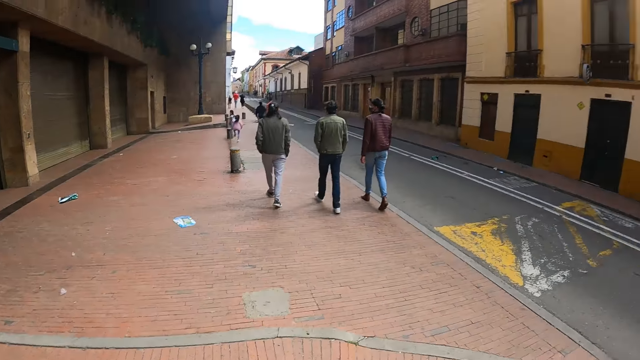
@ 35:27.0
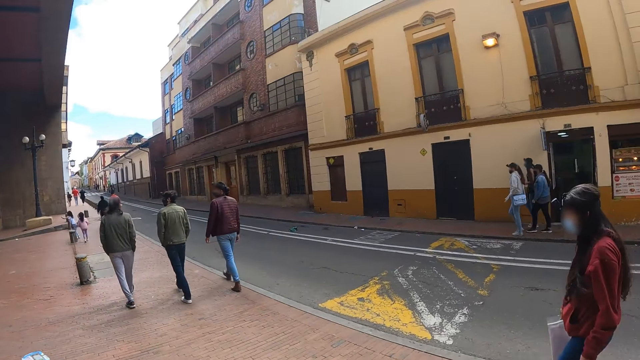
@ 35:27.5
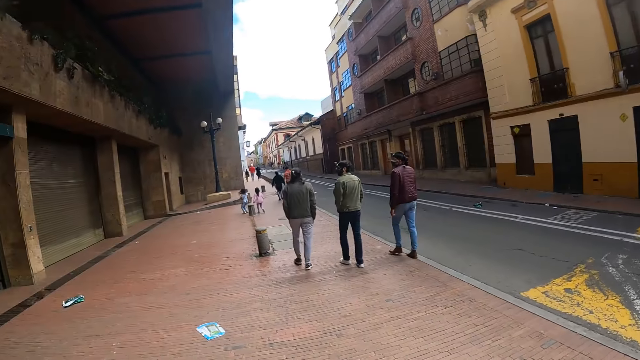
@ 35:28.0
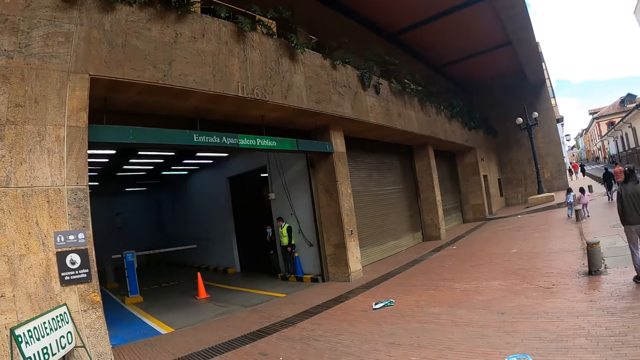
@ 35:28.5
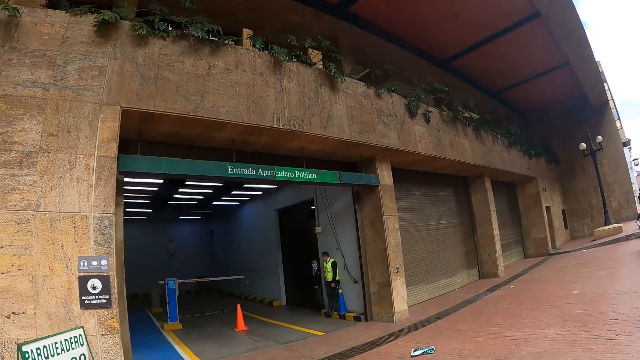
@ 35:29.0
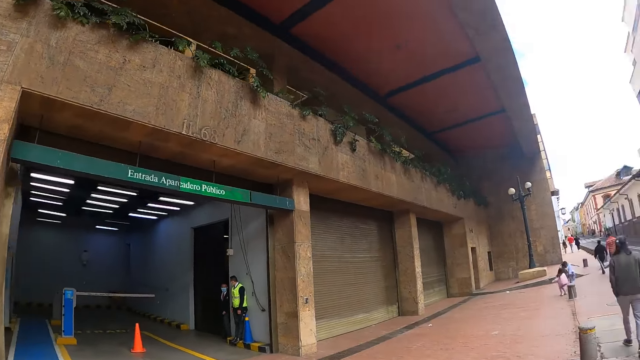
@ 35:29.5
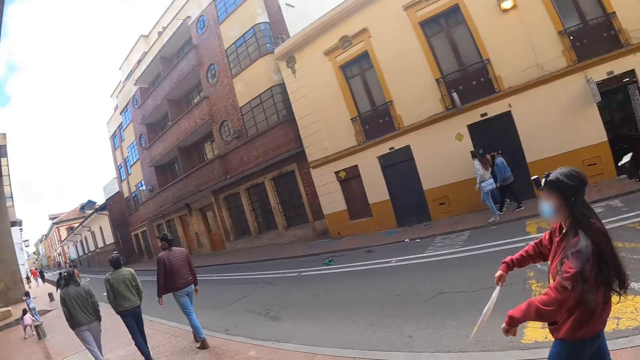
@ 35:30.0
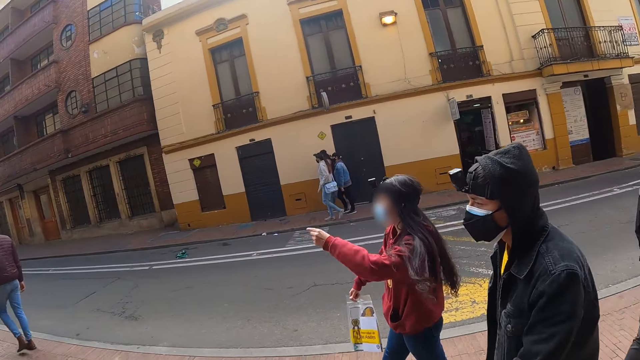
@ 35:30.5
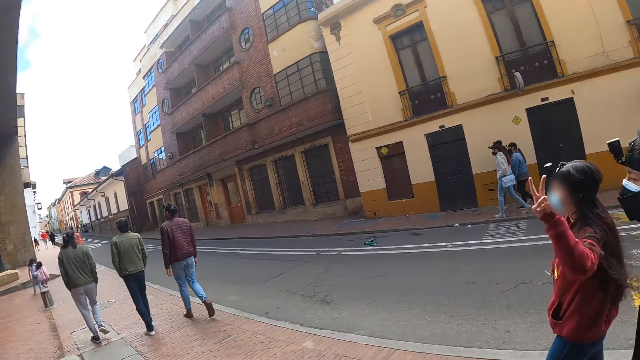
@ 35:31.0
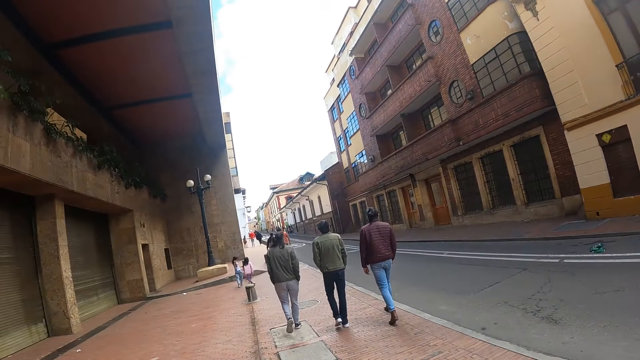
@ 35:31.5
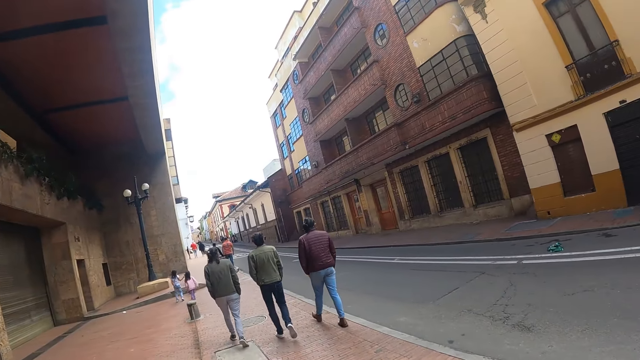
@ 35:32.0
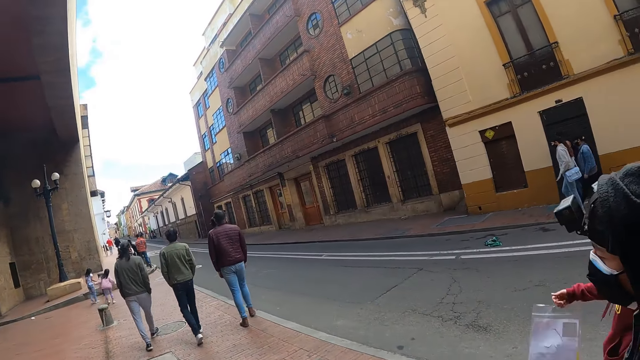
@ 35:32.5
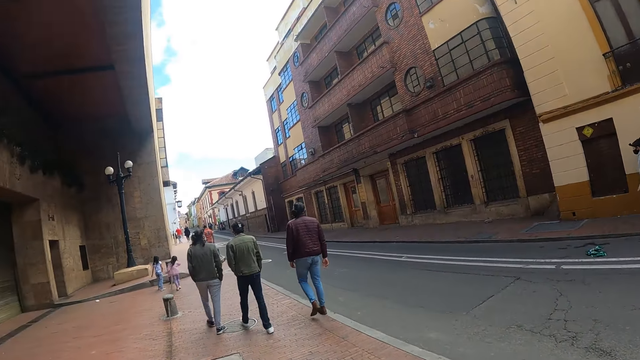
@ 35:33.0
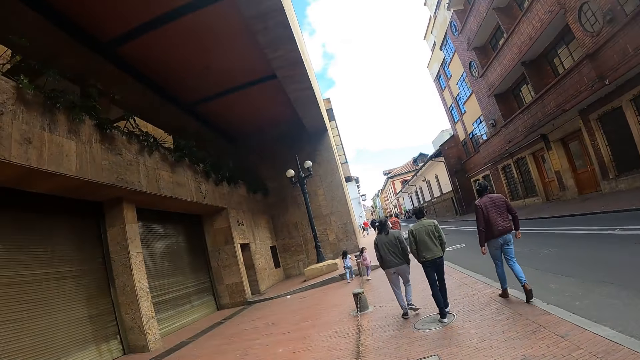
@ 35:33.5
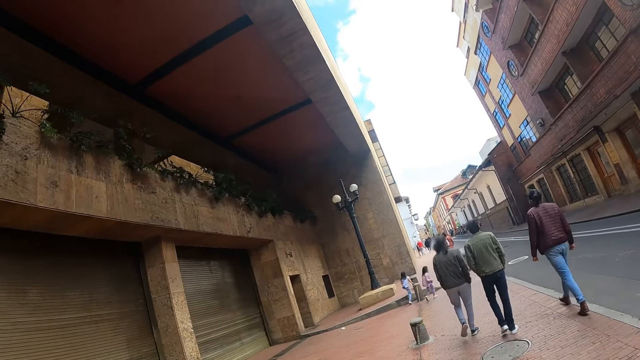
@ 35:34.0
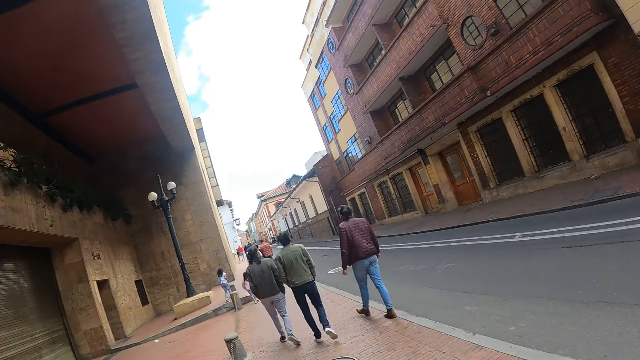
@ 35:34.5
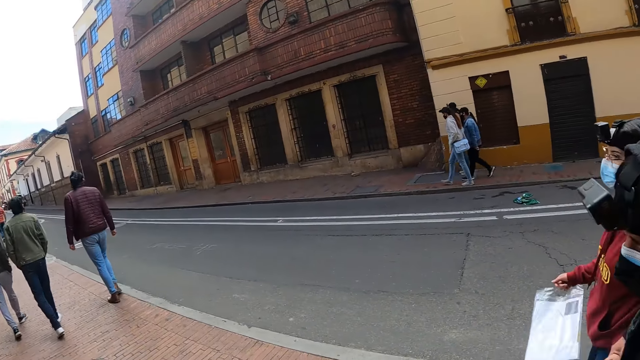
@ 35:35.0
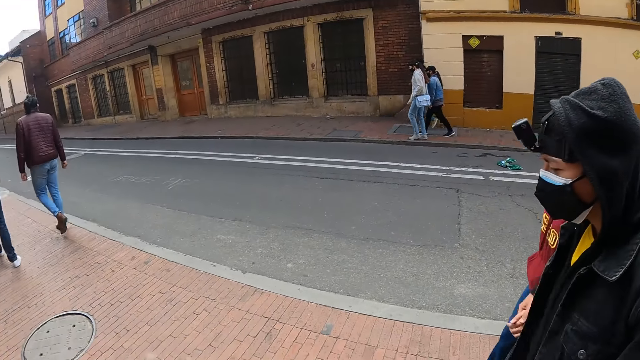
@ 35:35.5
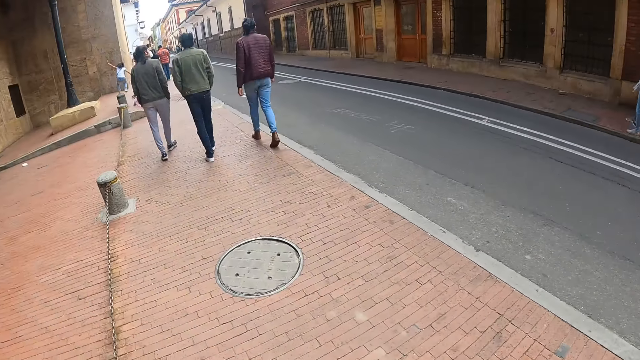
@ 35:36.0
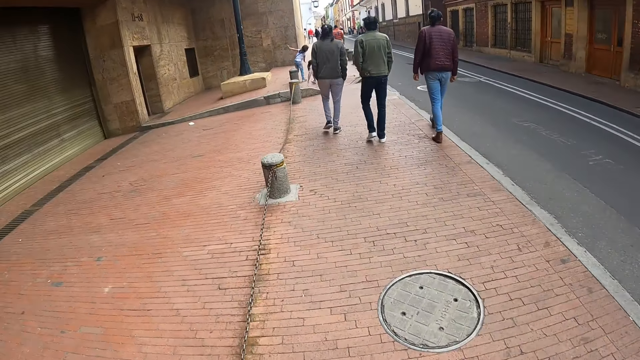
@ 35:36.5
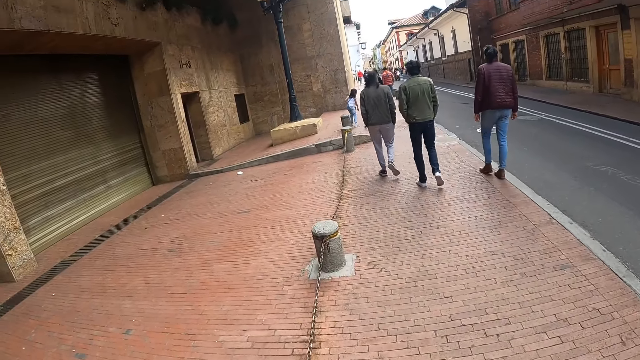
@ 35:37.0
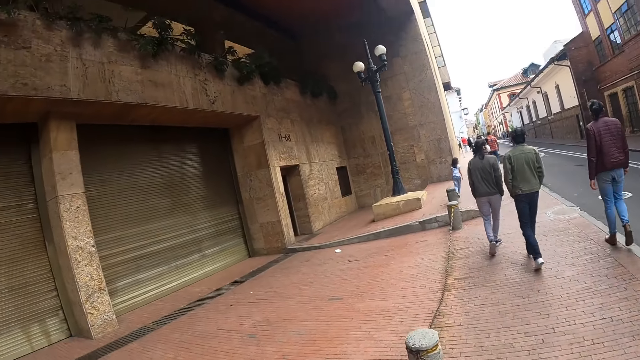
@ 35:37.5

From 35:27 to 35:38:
The camera wearer looks around the road. They look across the road. They walk on the road.

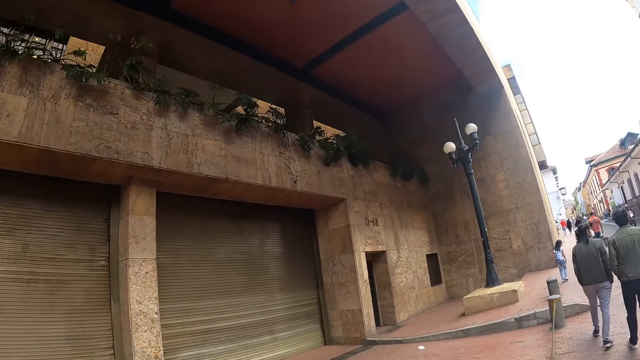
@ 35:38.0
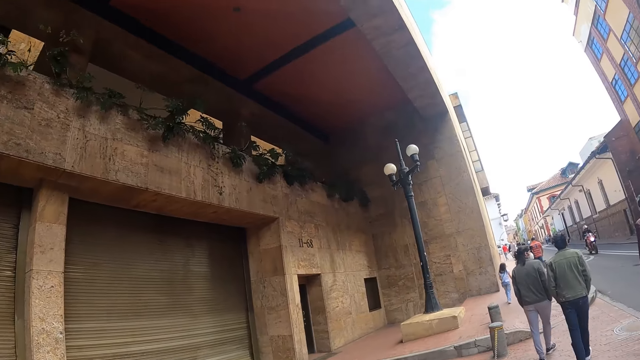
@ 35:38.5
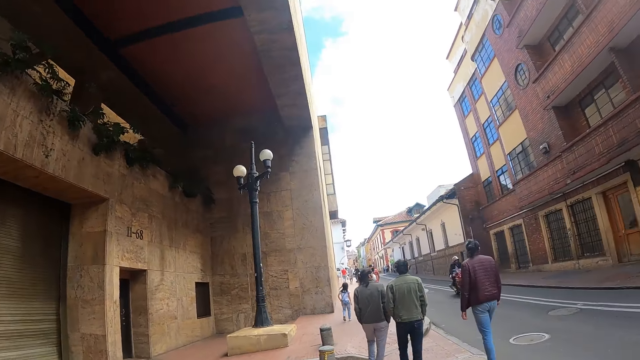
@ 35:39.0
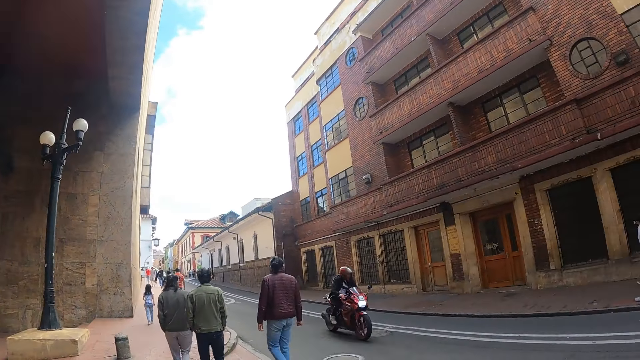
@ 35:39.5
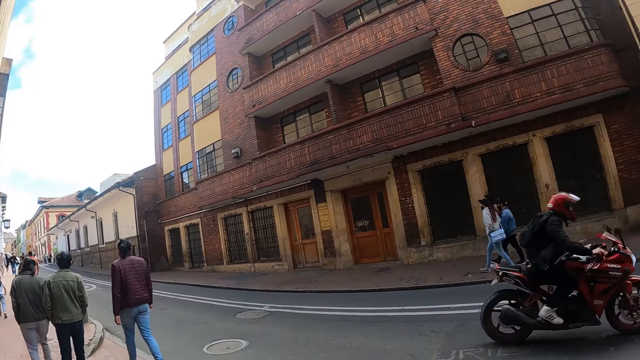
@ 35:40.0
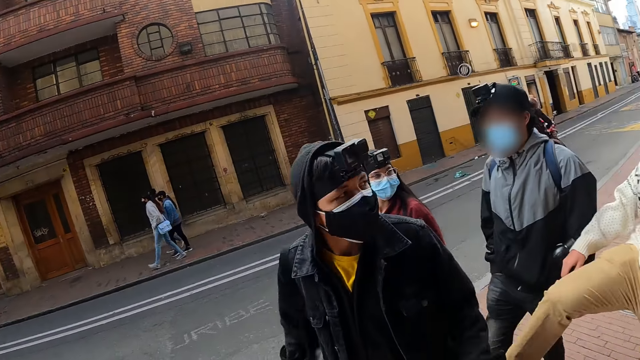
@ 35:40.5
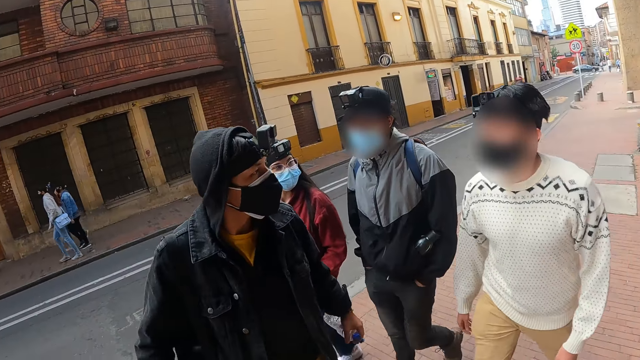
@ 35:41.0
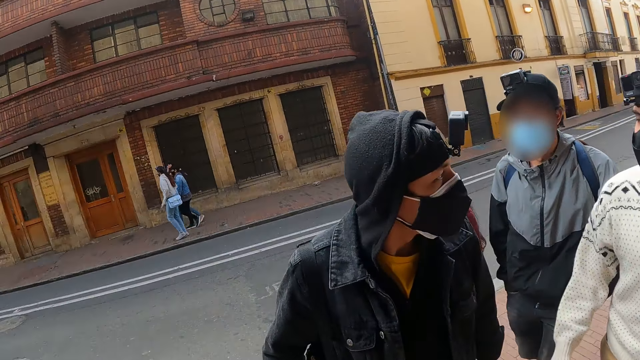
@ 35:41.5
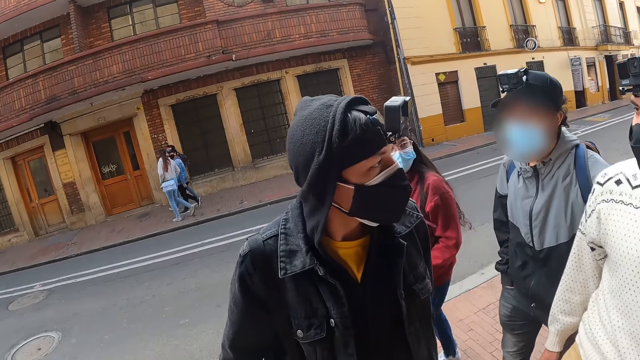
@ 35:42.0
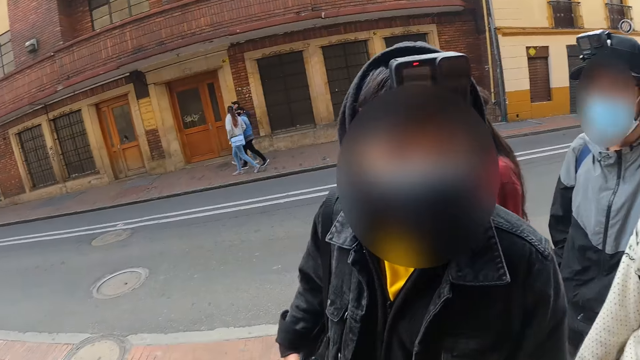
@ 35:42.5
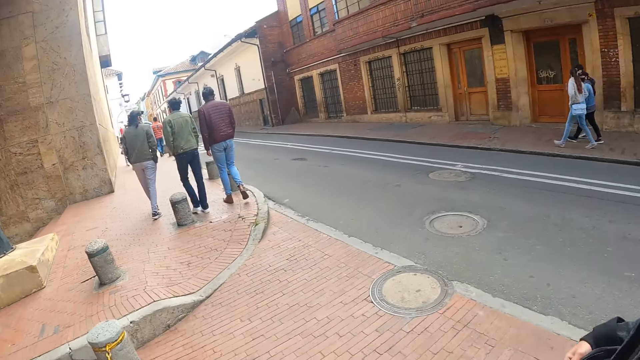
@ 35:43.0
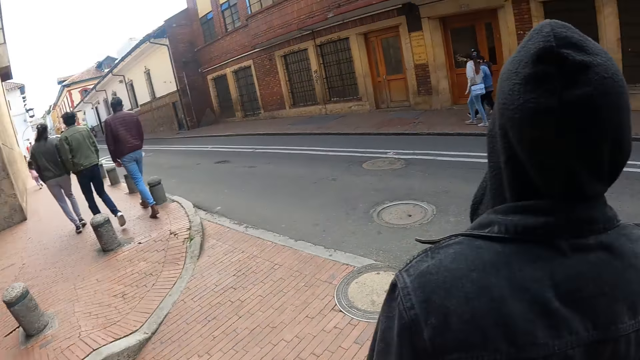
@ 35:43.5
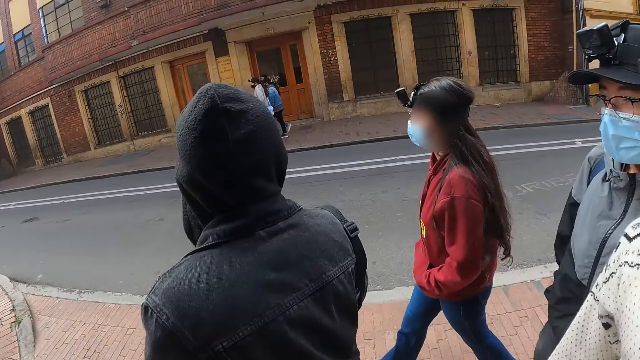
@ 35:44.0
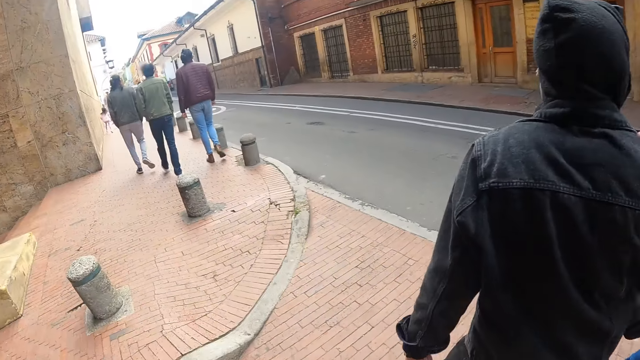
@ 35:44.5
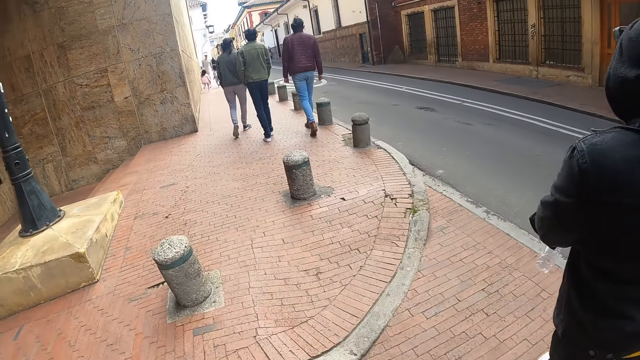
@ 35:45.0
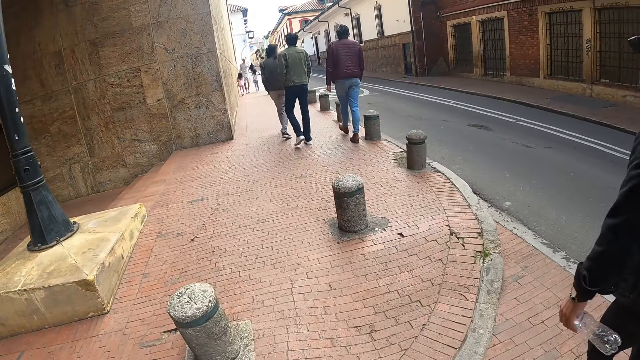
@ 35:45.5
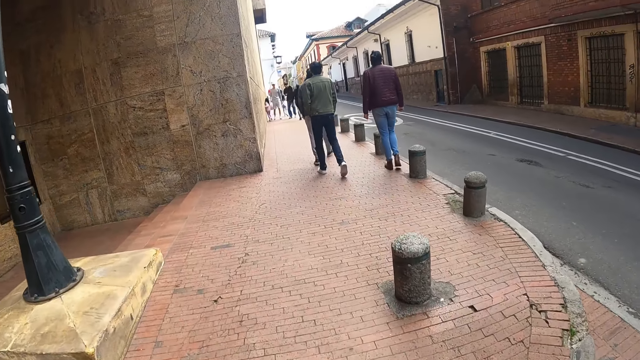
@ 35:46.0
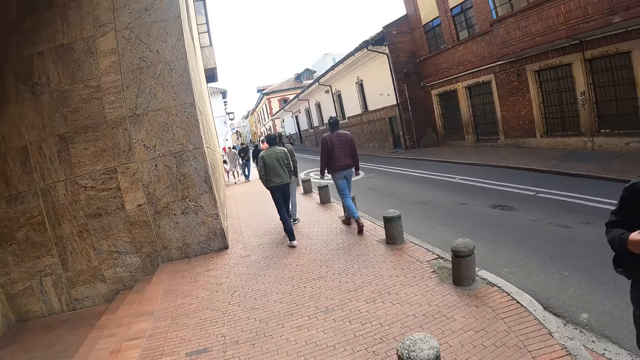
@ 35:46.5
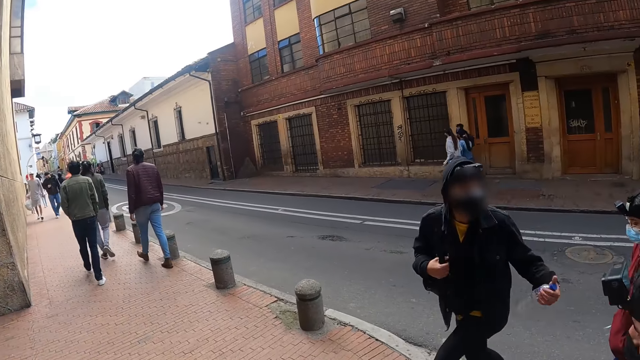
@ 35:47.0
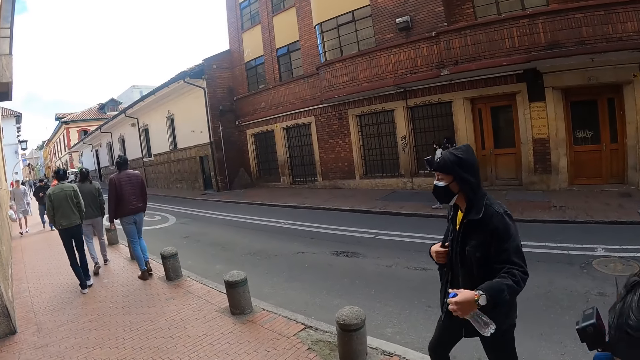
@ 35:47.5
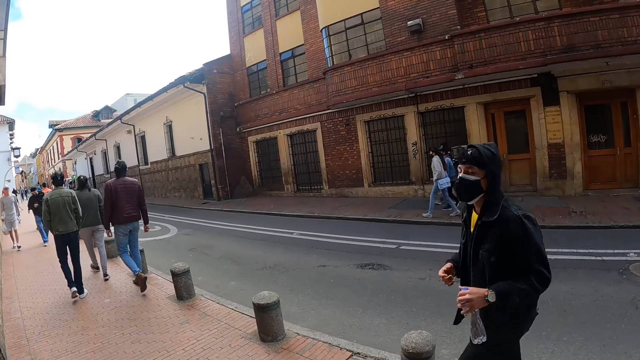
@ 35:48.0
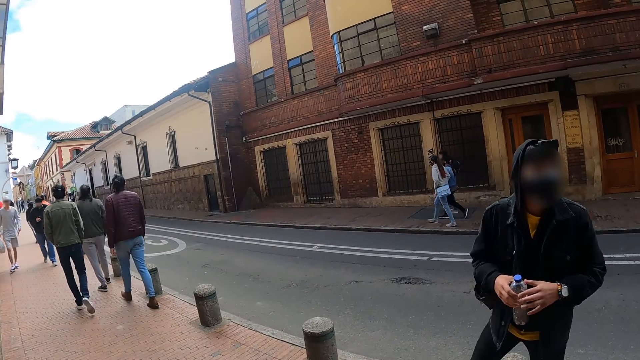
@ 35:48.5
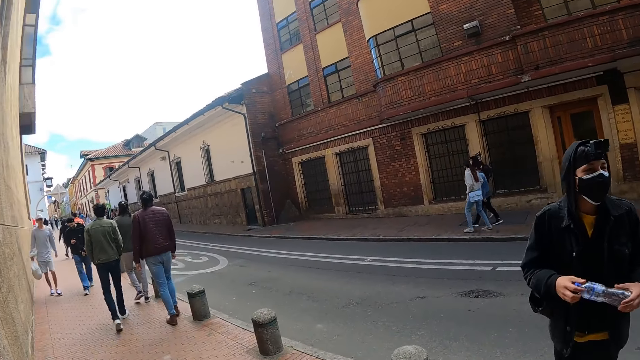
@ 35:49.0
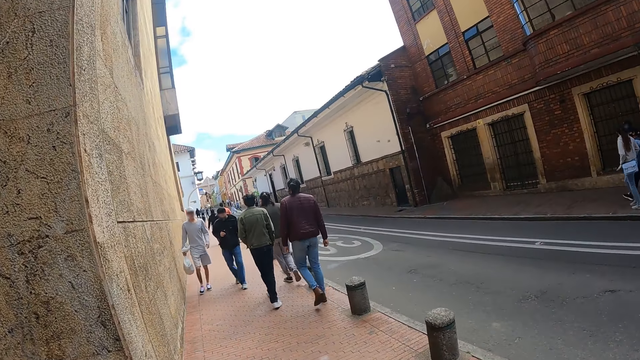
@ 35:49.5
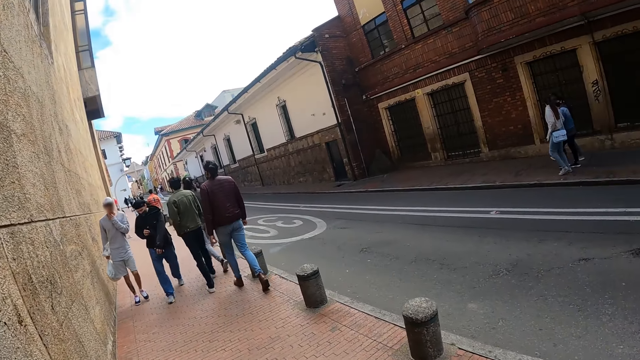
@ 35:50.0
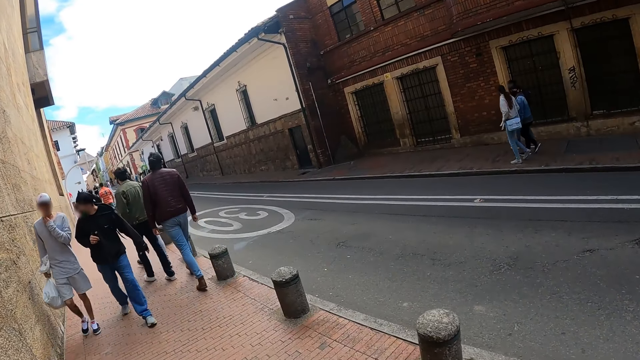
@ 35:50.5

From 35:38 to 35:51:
The camera wearer looks at others. They walk on the pavement or road.
